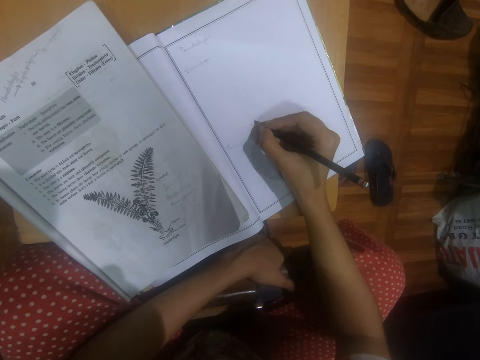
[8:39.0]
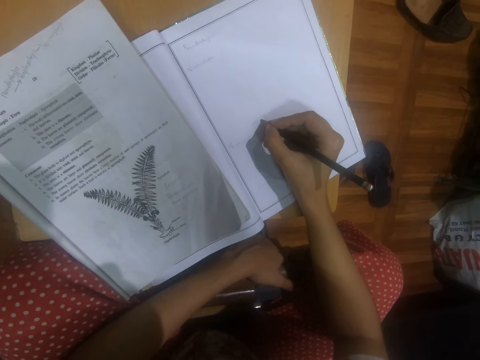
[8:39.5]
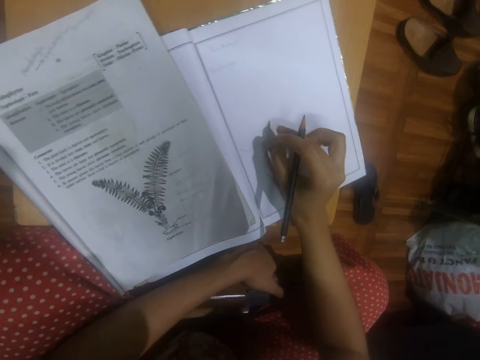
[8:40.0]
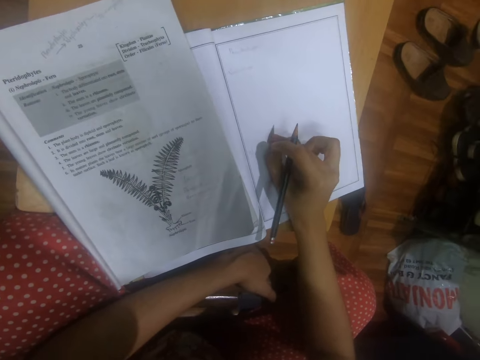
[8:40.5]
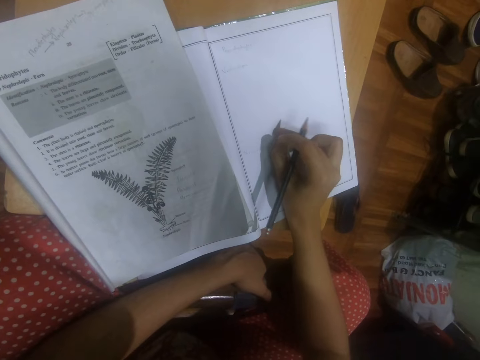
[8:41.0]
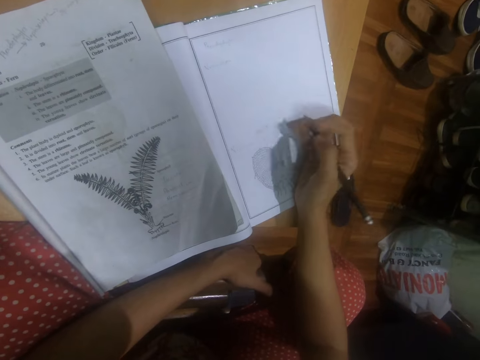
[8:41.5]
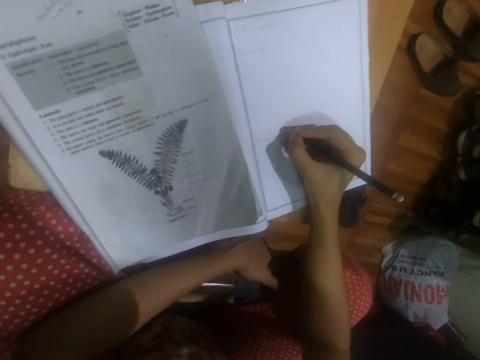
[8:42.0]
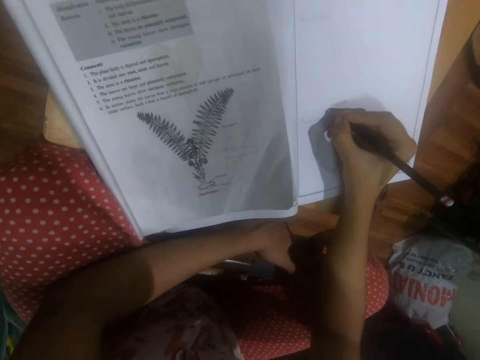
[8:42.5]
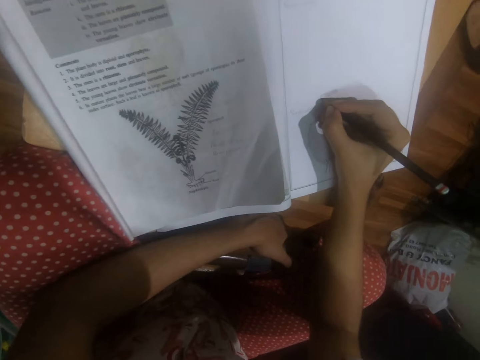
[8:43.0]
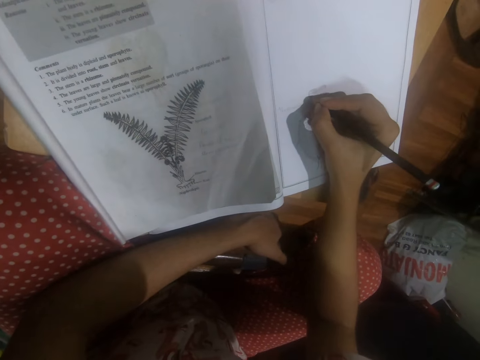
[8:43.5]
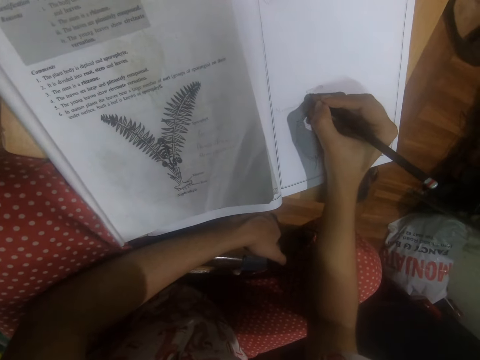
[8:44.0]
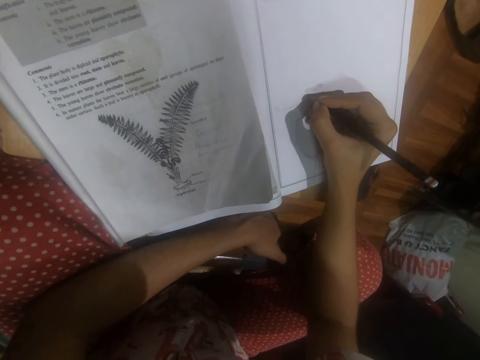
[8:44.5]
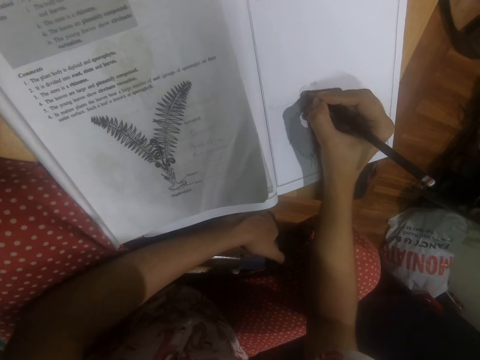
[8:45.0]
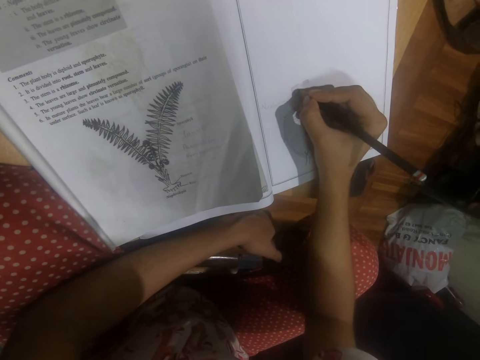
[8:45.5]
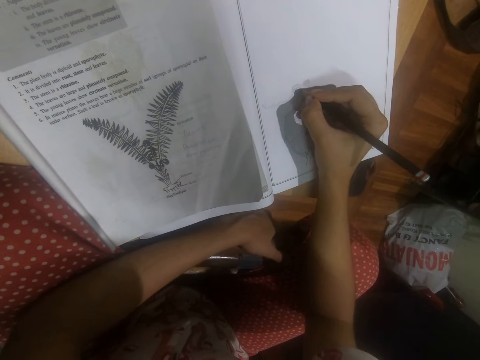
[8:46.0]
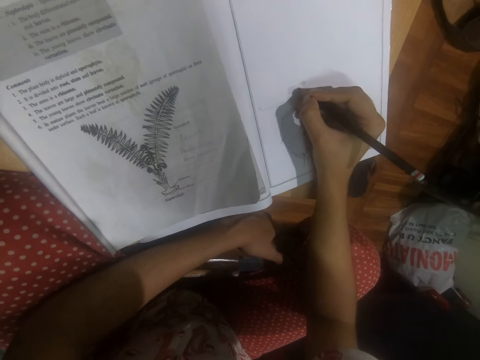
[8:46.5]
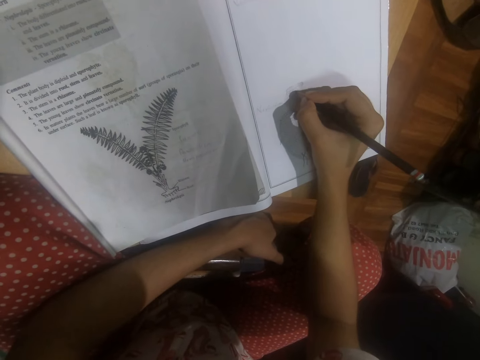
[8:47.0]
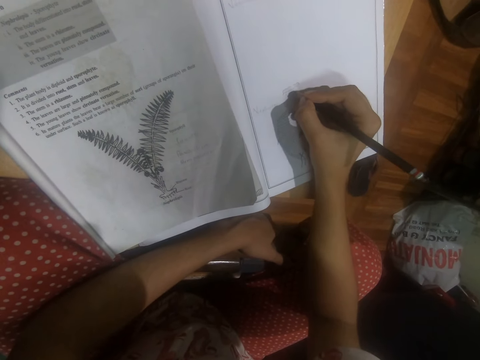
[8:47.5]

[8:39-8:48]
The camera wearer touches the drawing on the book. She wipes the book on the table with her right hand. She draws the image on the book on the table with the pencil in her right hand.

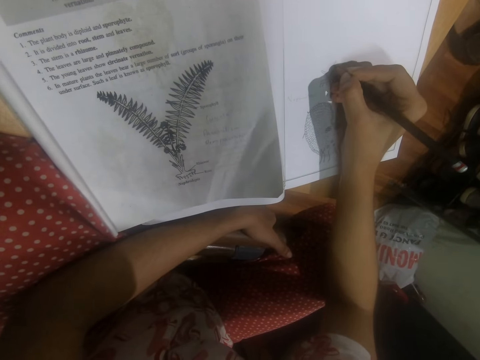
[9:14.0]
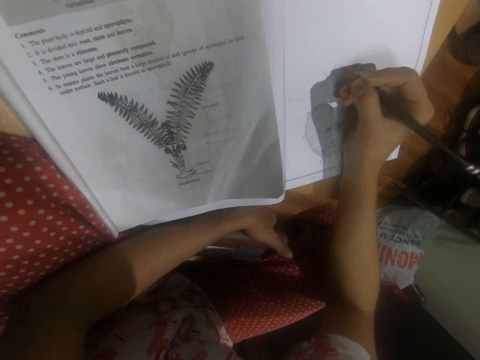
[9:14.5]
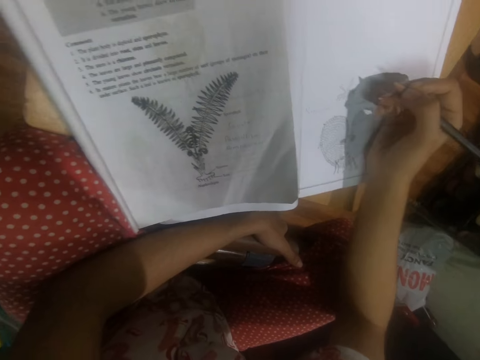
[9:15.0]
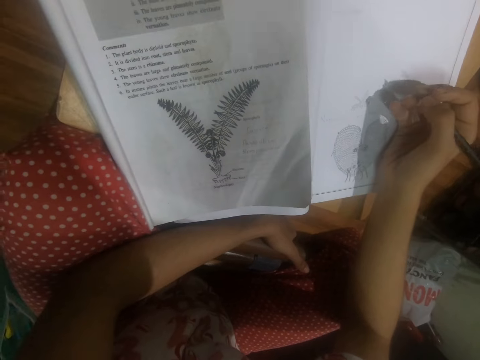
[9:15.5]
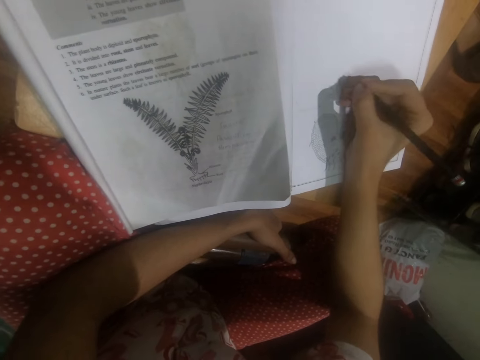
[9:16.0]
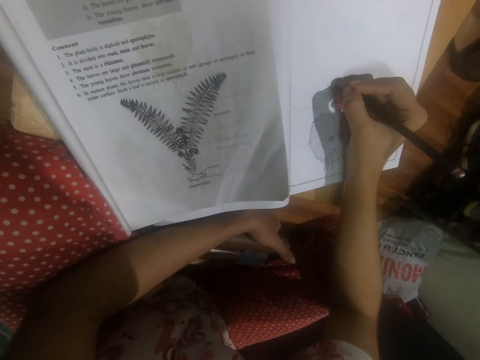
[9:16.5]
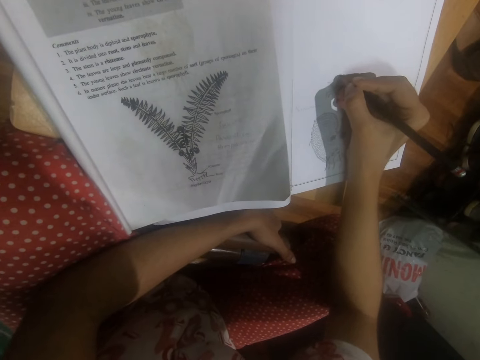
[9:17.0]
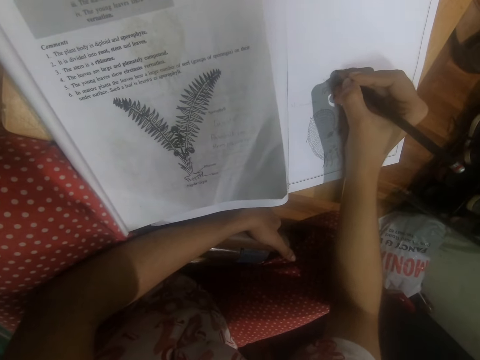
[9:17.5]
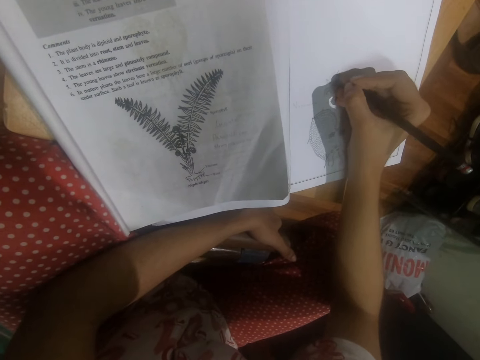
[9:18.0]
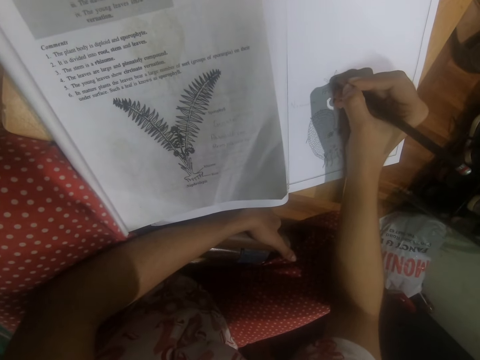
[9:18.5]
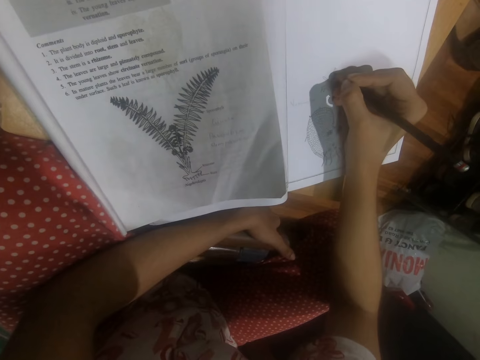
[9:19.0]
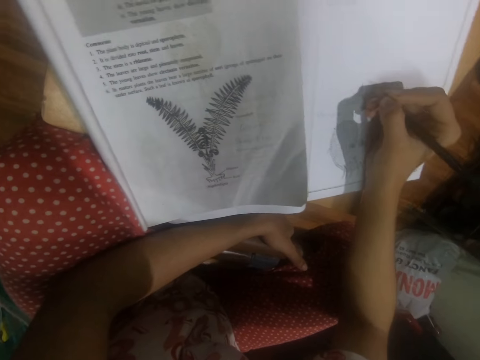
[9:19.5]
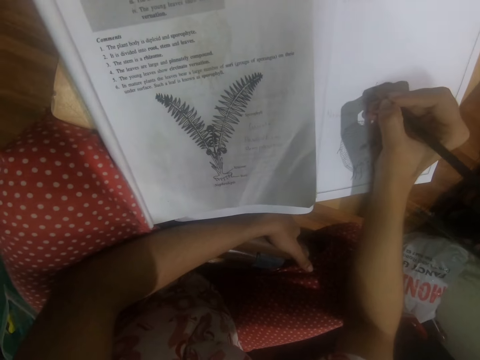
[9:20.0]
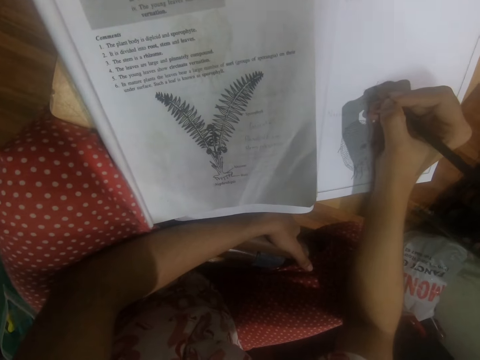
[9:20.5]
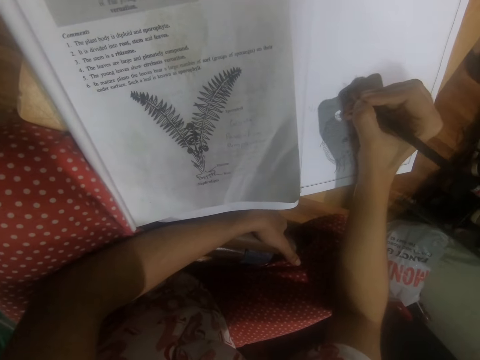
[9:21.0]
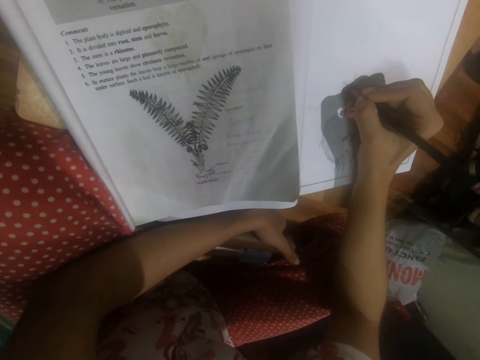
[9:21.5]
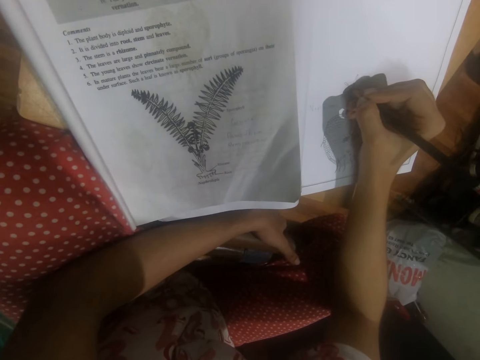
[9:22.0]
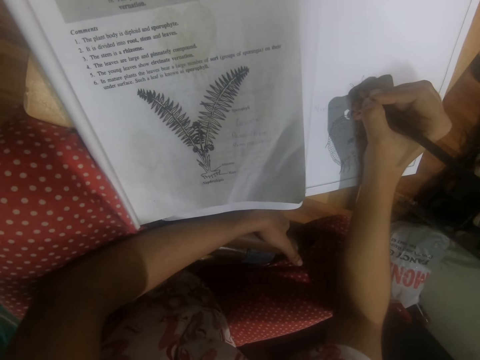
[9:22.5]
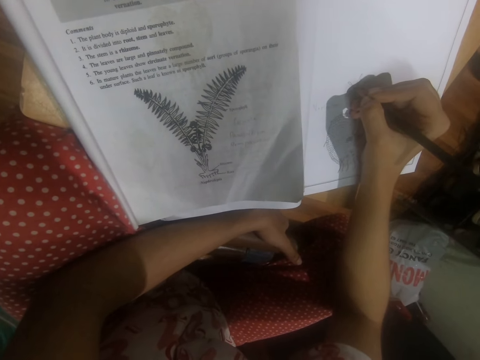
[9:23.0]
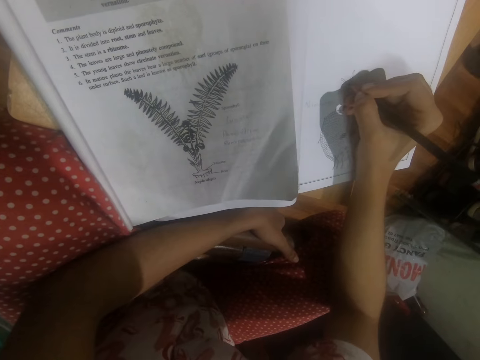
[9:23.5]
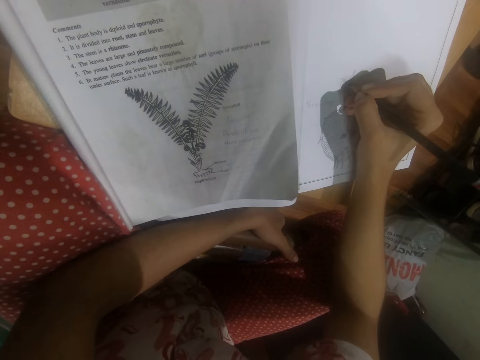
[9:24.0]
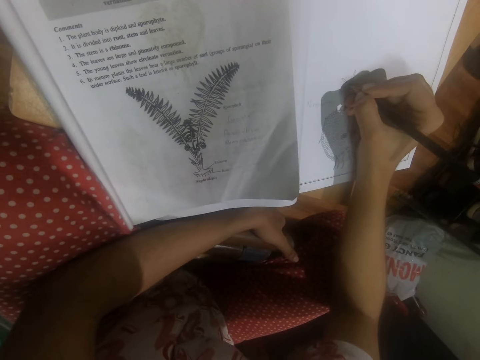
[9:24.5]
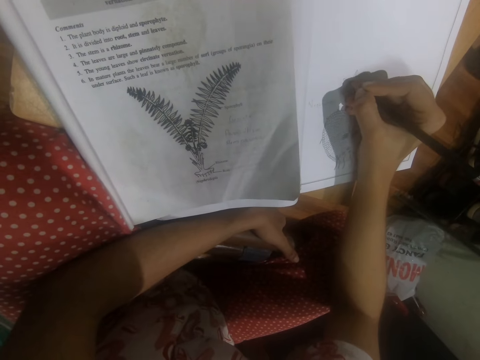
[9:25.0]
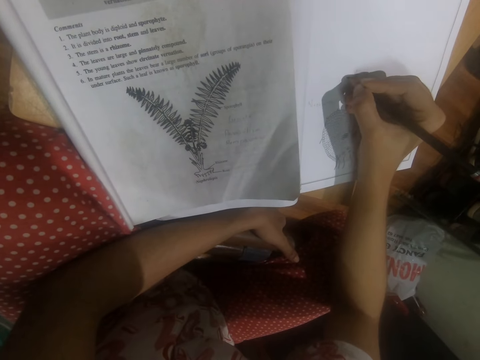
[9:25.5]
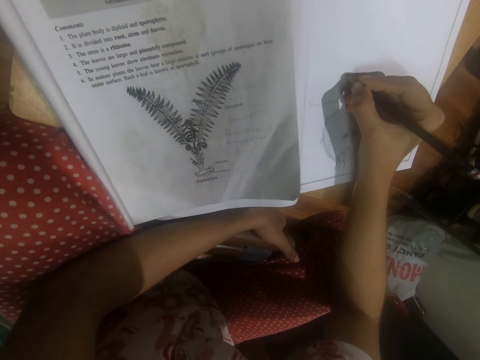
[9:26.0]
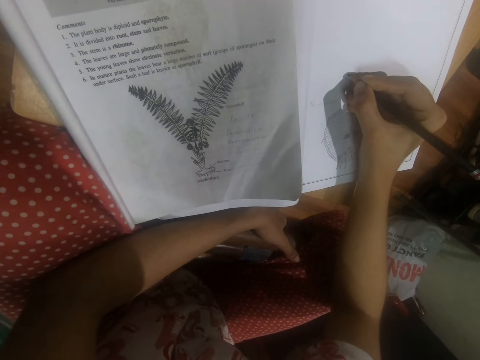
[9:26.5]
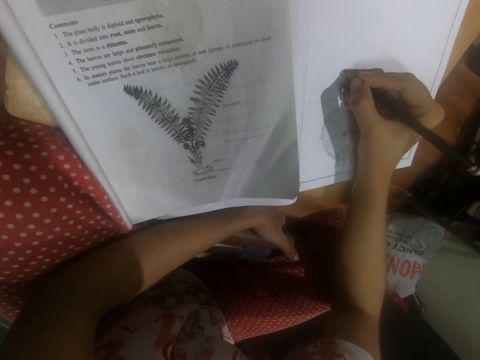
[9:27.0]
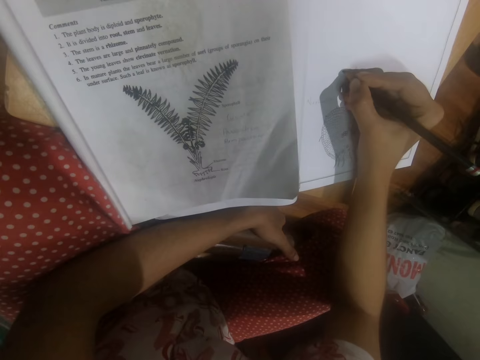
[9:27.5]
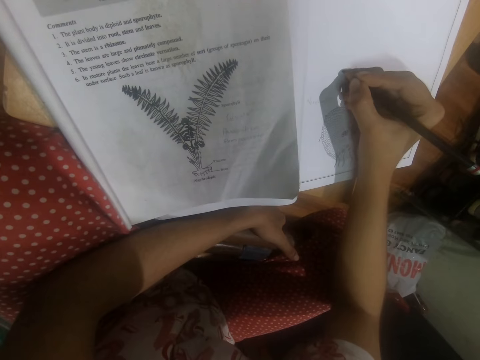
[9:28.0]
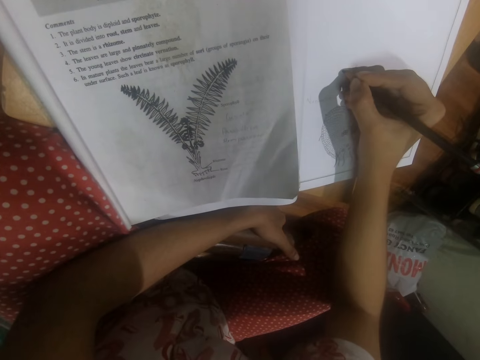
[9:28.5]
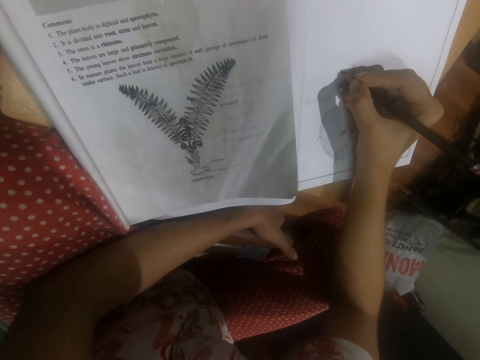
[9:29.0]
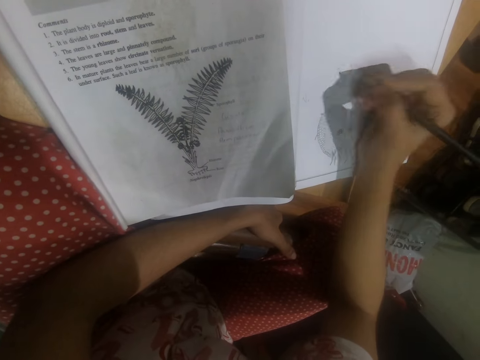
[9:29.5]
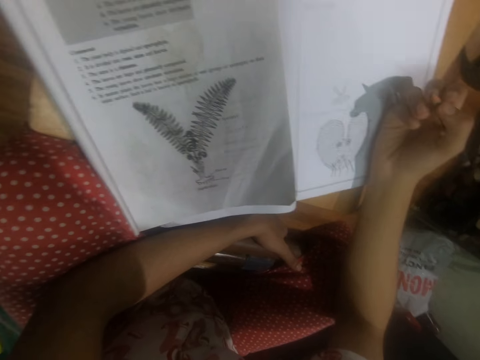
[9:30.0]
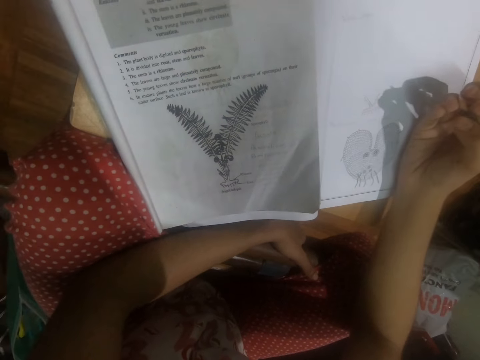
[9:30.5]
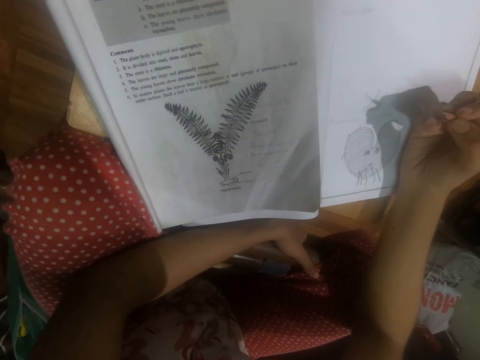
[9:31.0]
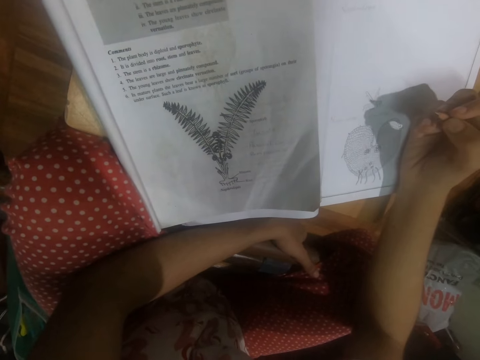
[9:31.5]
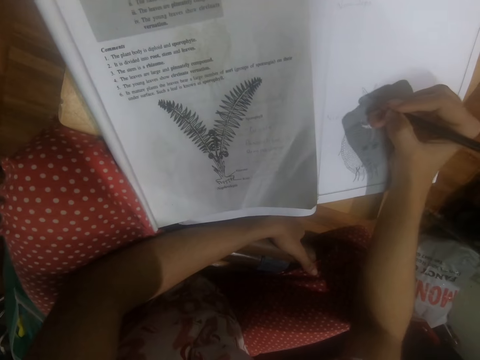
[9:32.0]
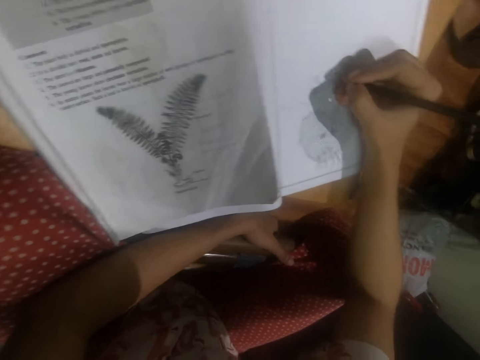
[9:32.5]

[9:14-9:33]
The camera wearer looks at the book. They draw on the book with a pencil. They look at the book. They draw on the book with a pencil. They look at the book.
